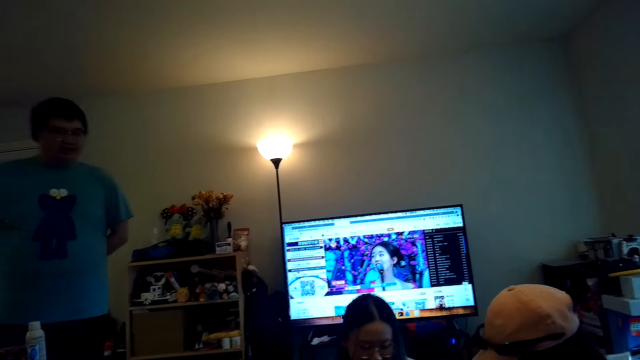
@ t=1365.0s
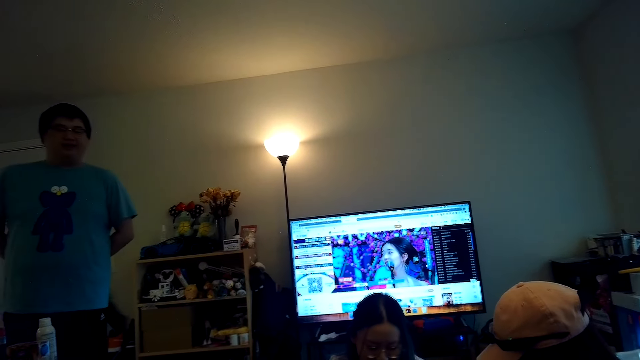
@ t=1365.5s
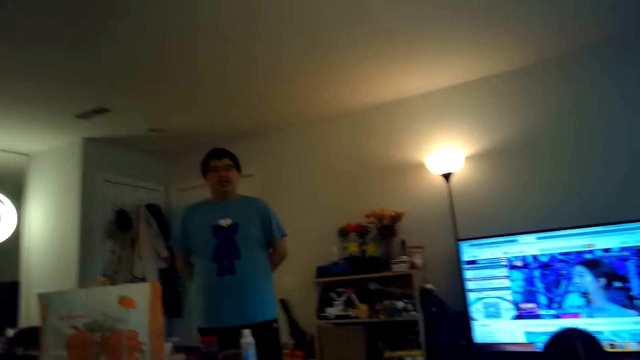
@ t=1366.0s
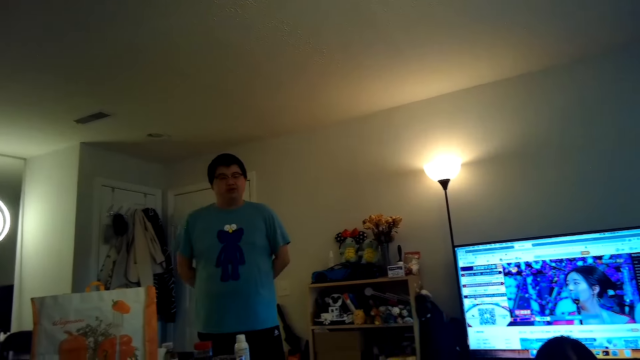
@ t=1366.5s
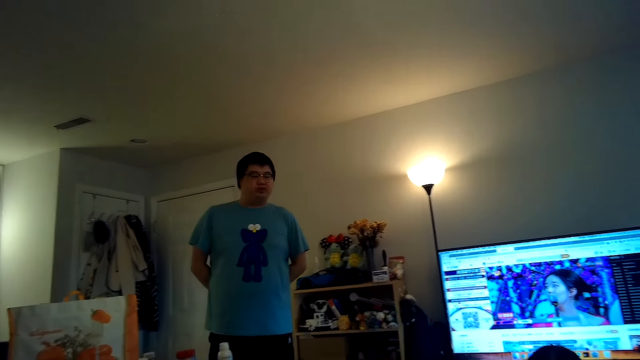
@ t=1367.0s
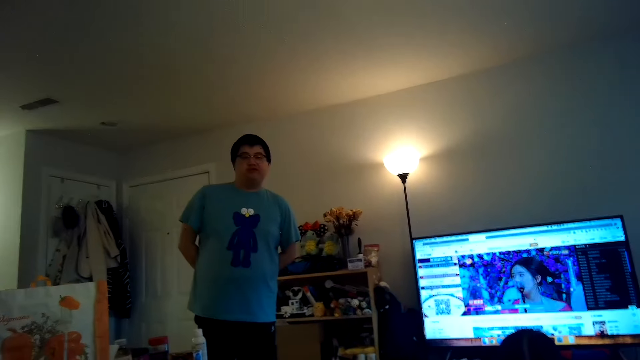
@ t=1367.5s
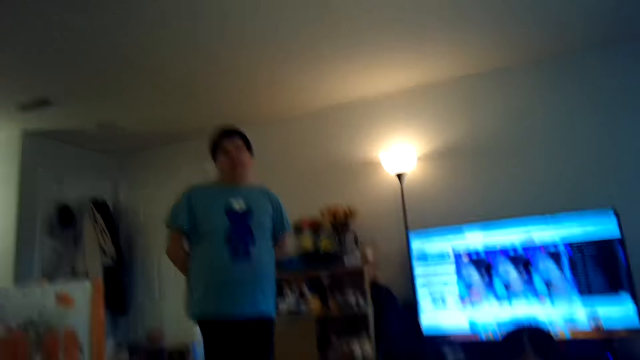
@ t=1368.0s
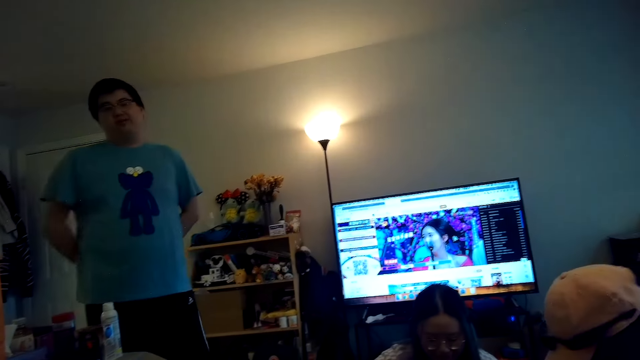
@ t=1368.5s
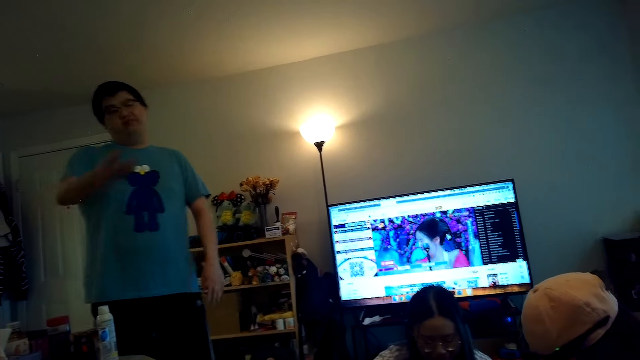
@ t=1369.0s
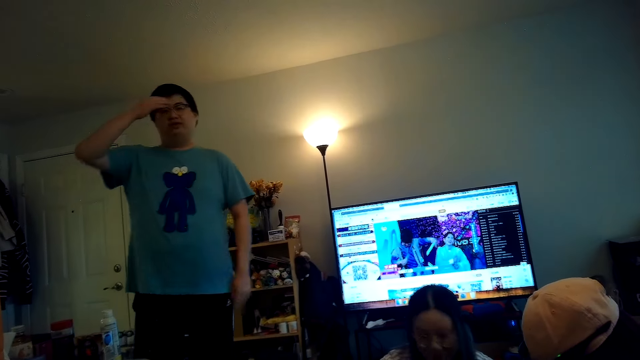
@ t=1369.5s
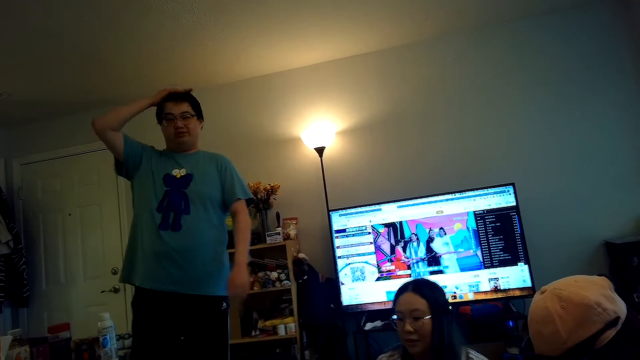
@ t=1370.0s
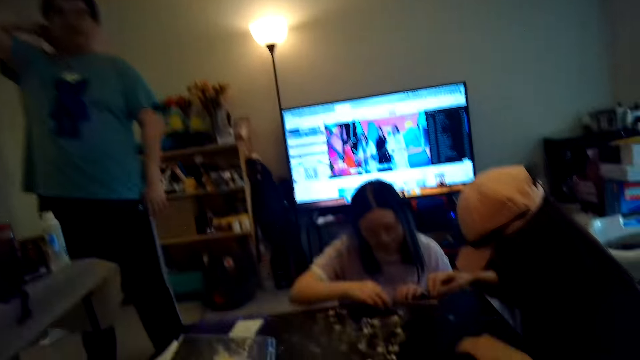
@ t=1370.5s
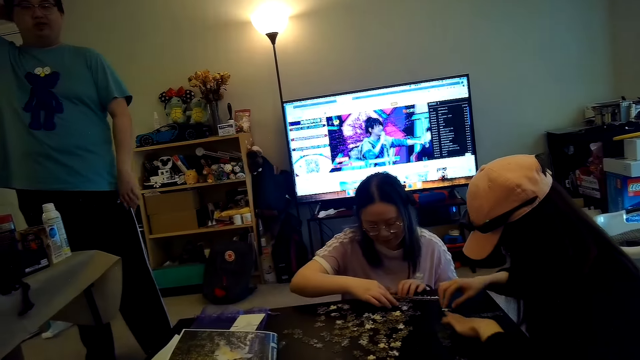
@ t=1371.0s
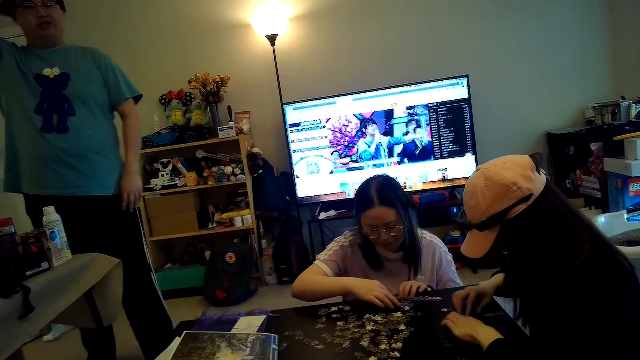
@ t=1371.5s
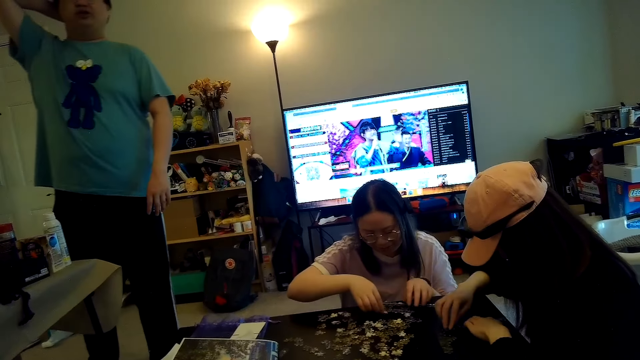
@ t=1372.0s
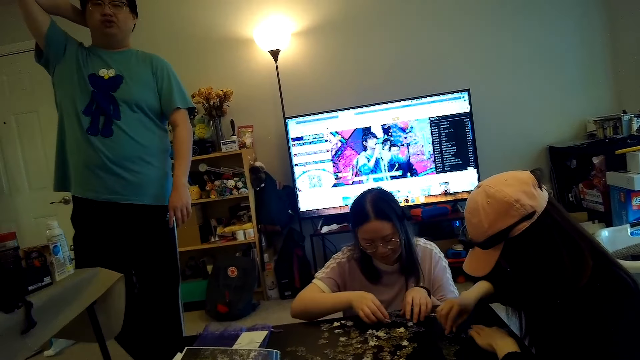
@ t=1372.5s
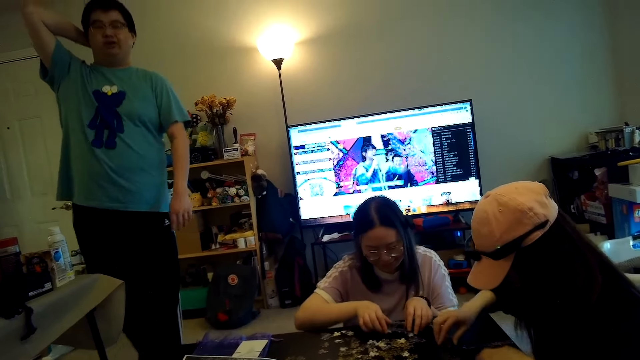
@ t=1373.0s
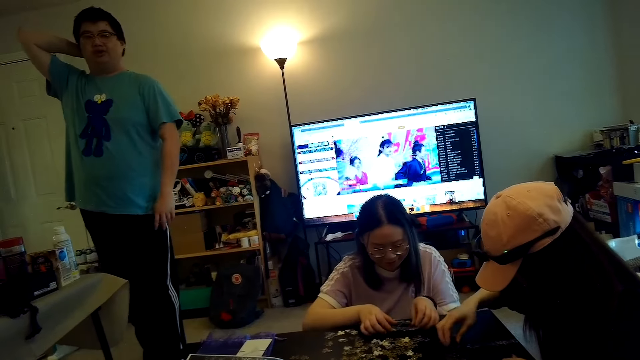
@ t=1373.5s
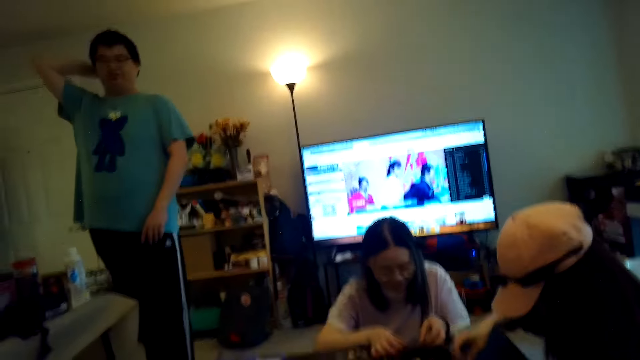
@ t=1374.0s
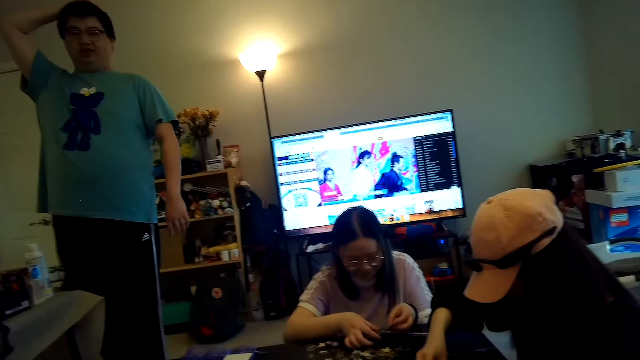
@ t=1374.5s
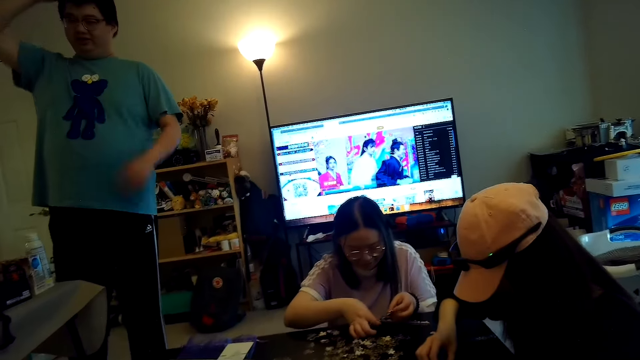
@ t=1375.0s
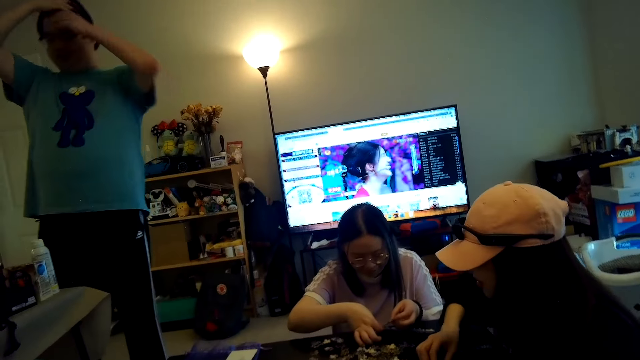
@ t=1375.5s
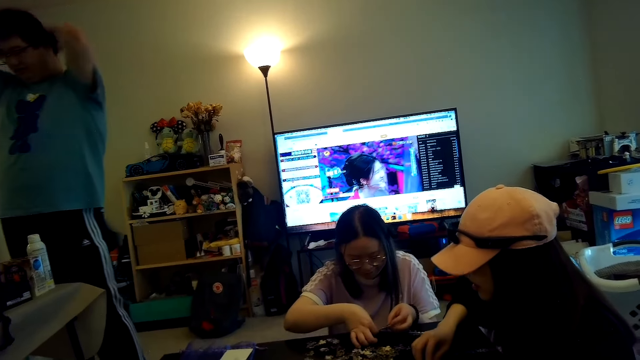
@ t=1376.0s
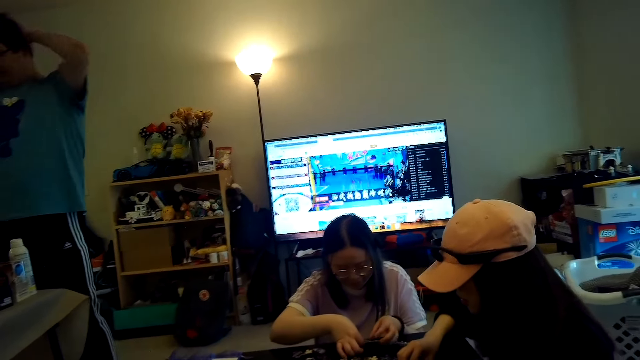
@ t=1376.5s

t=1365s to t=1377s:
The camera wearer talks to a man. A person plays a puzzle with another person.

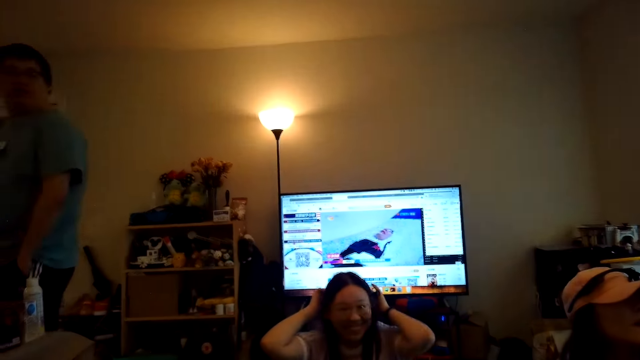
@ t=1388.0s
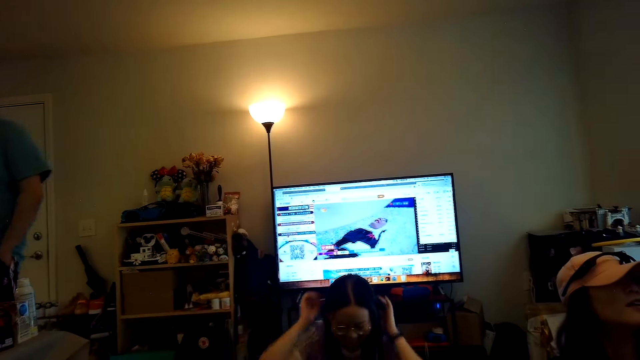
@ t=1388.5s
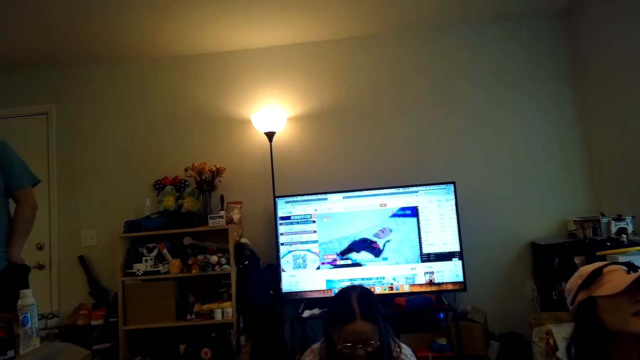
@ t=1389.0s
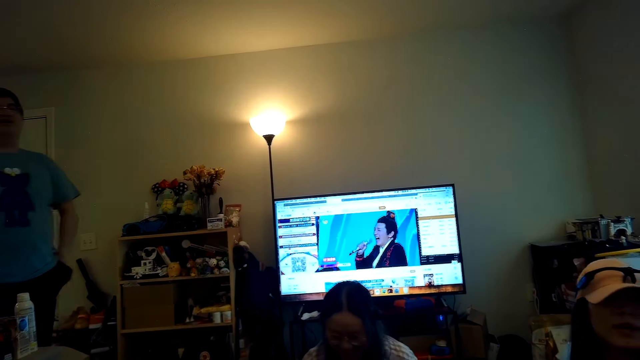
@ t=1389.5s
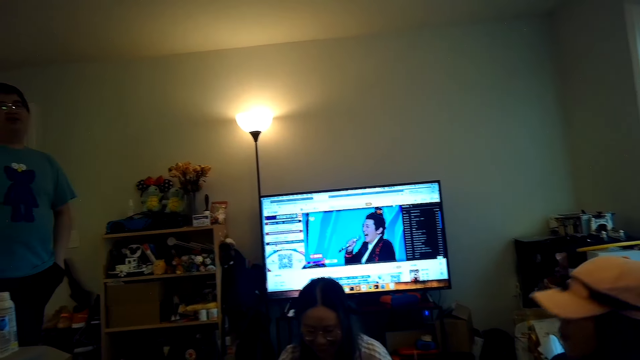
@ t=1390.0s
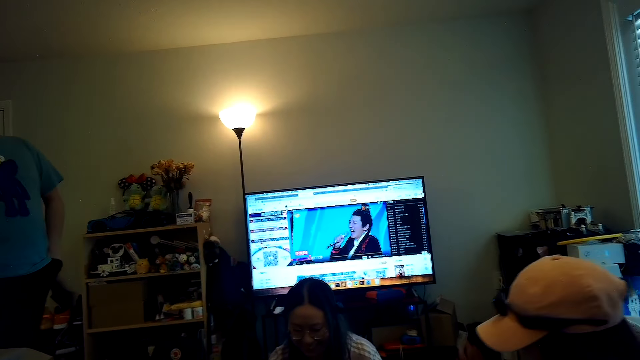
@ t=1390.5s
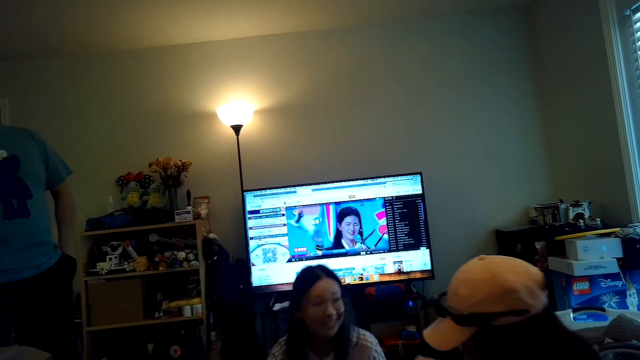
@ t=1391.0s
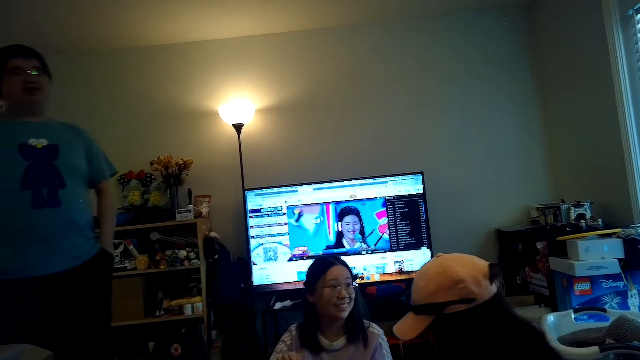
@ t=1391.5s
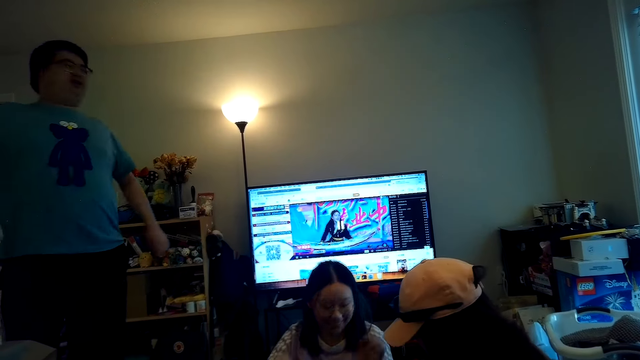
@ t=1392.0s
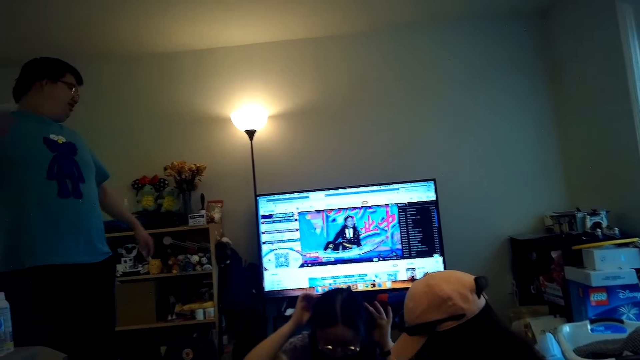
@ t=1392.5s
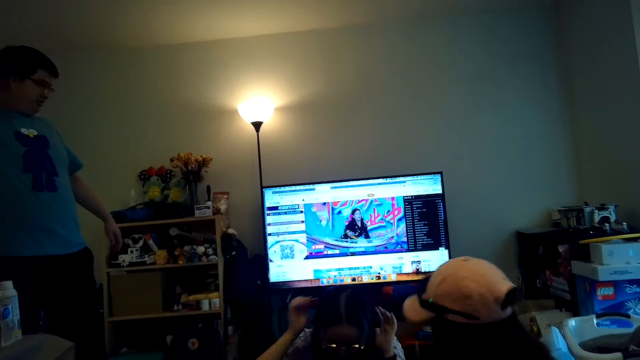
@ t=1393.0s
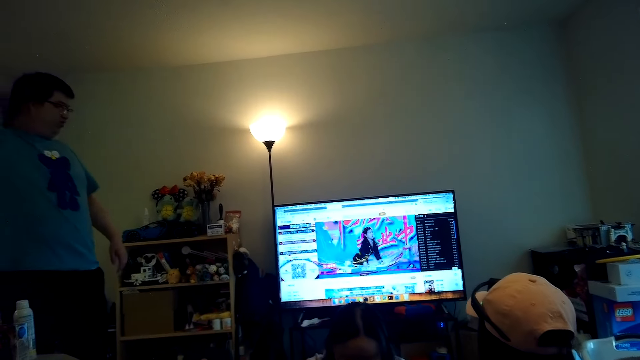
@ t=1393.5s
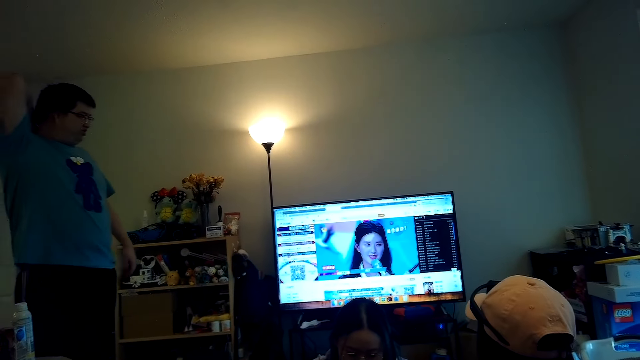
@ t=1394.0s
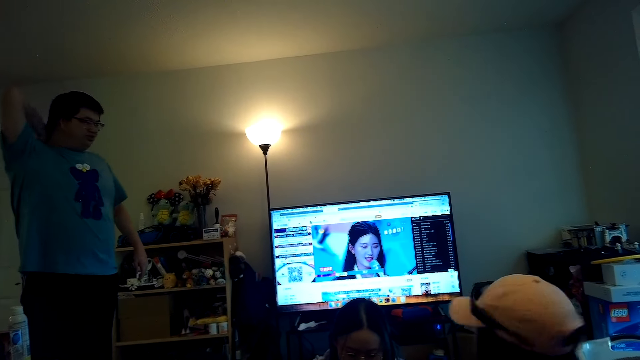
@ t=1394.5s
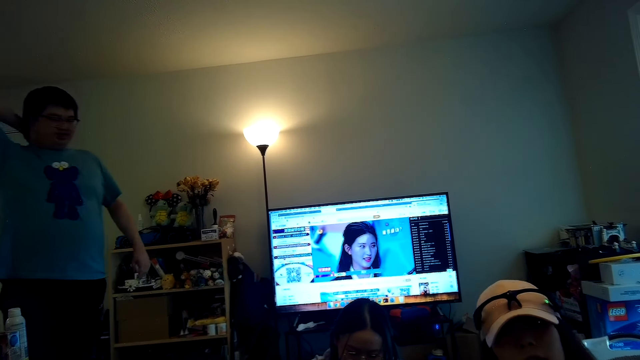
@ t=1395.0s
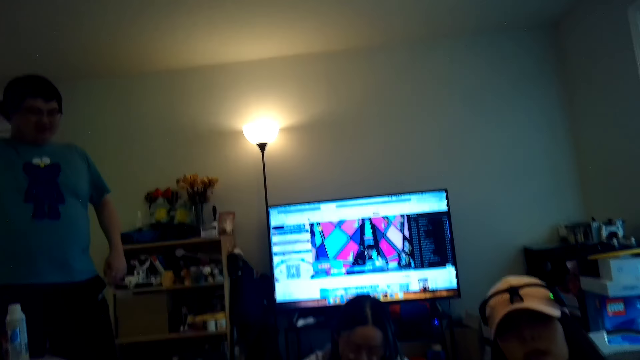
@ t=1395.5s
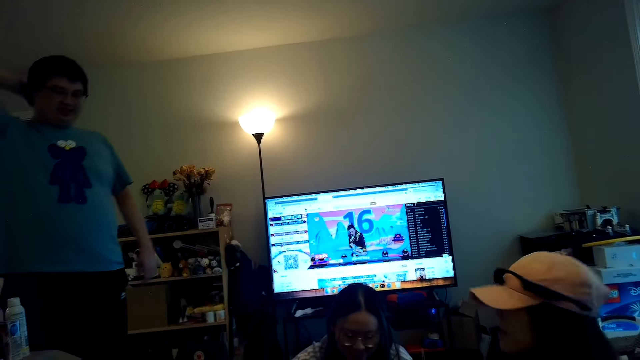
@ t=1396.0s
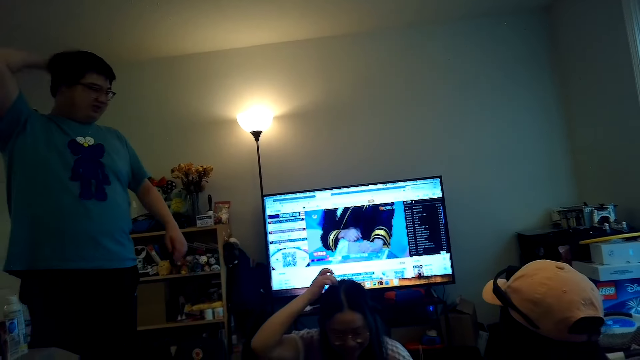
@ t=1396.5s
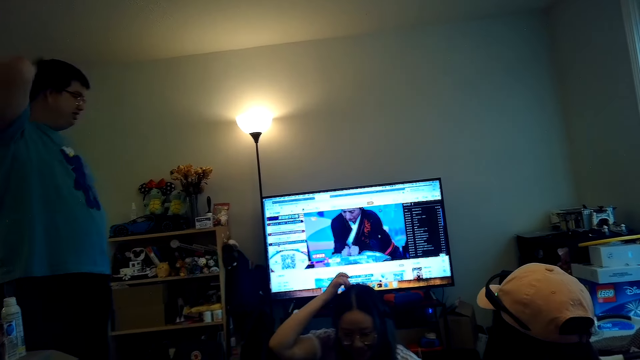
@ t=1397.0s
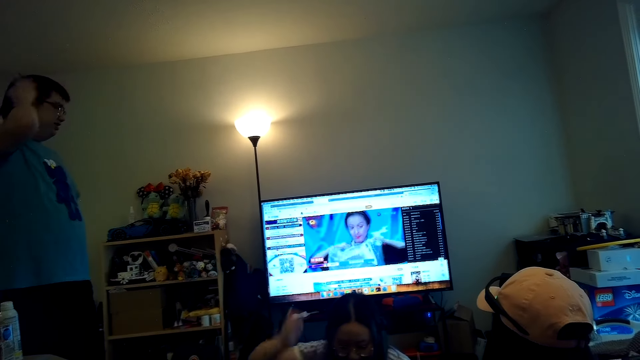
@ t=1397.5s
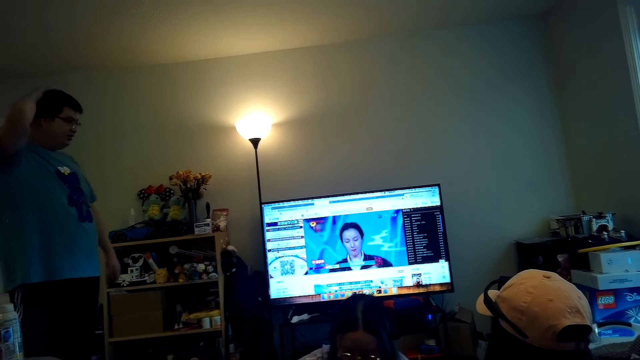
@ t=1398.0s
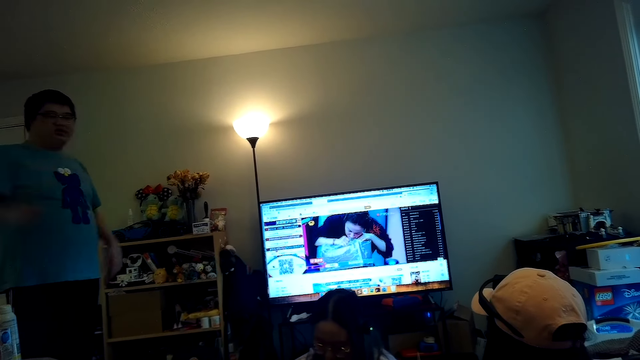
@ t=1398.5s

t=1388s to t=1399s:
The camera wearer looks at the cat. They watch the television.
